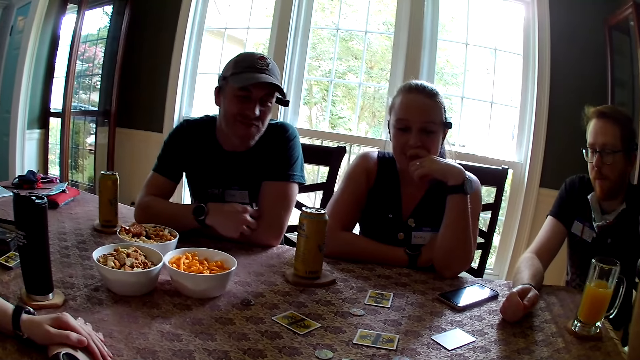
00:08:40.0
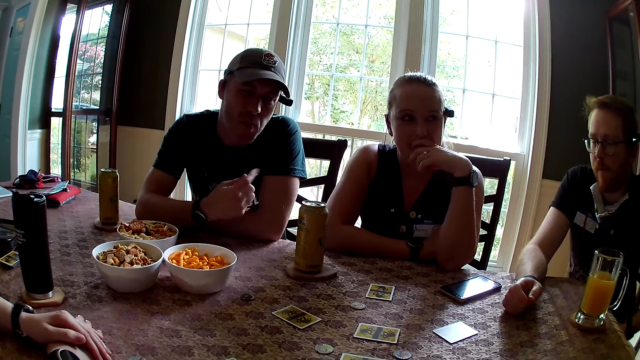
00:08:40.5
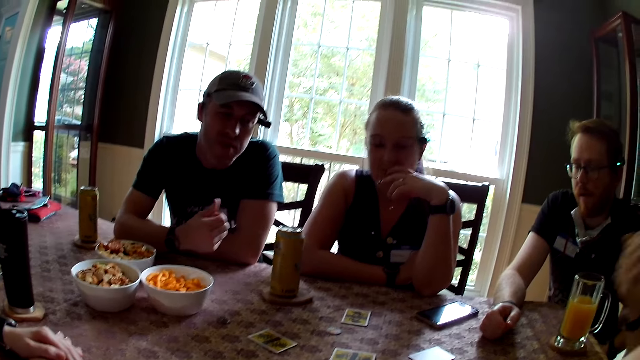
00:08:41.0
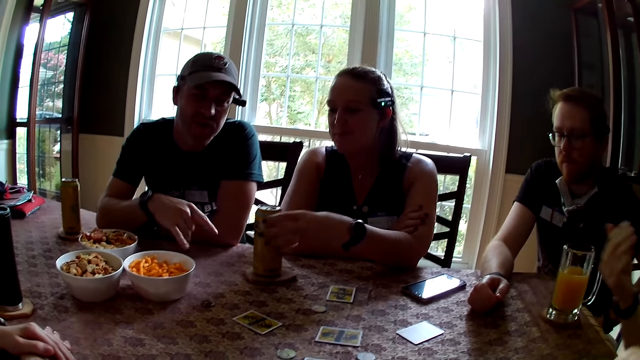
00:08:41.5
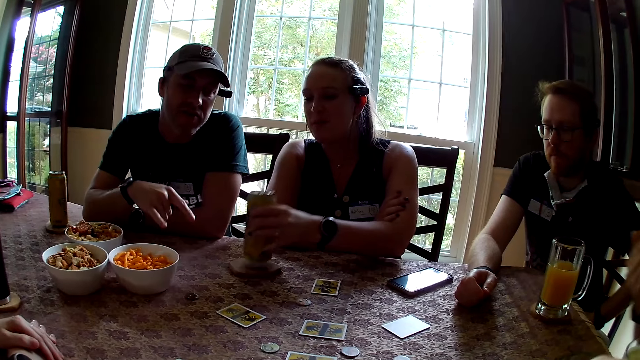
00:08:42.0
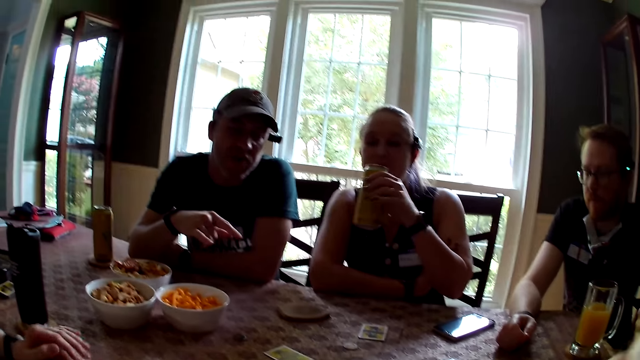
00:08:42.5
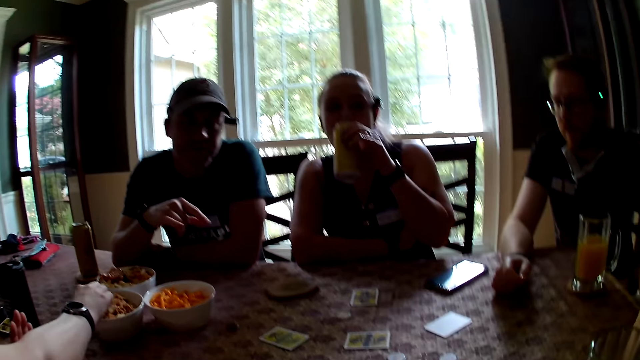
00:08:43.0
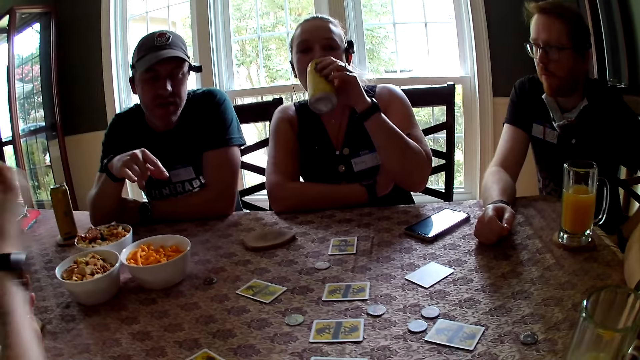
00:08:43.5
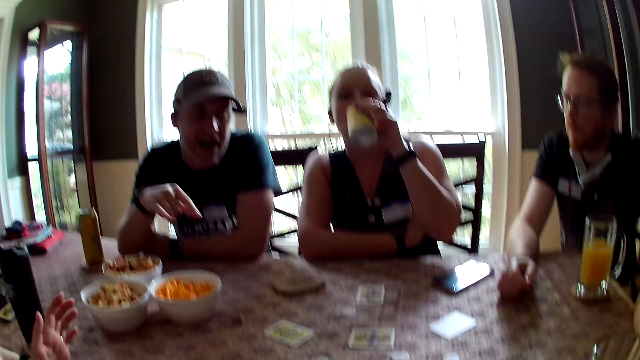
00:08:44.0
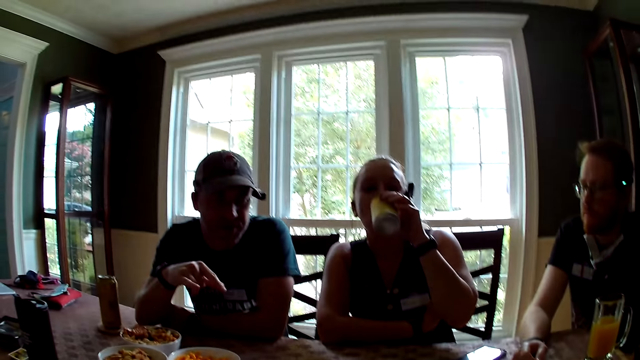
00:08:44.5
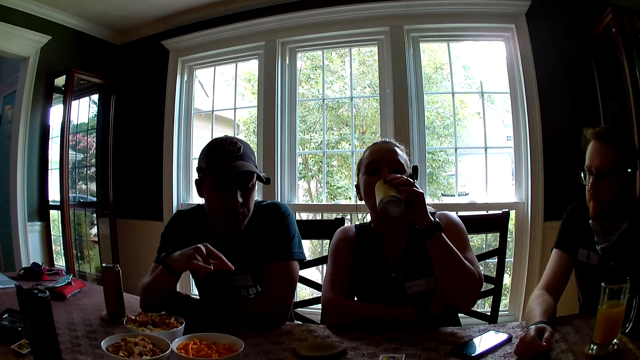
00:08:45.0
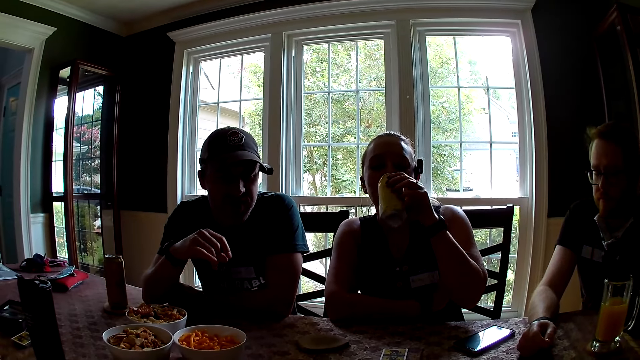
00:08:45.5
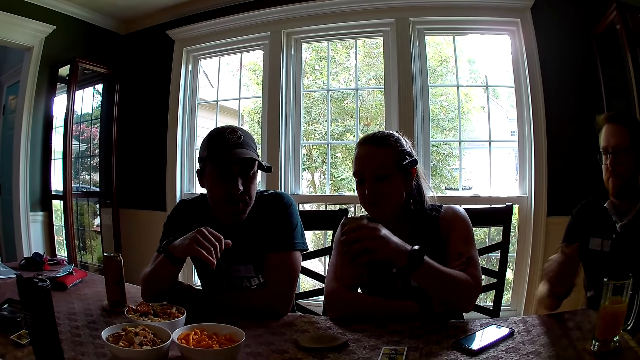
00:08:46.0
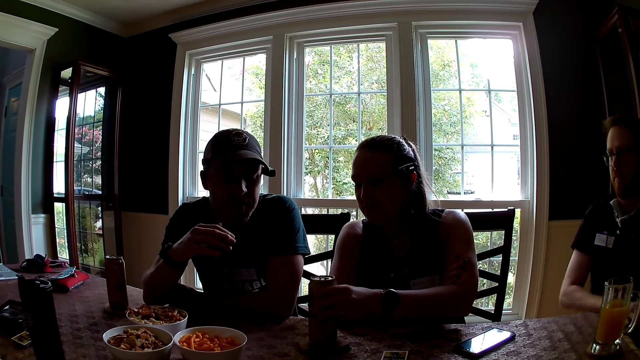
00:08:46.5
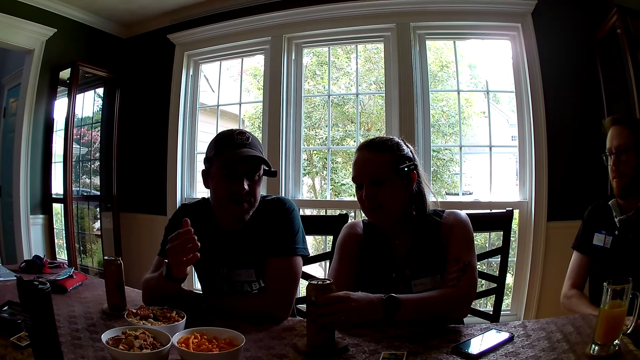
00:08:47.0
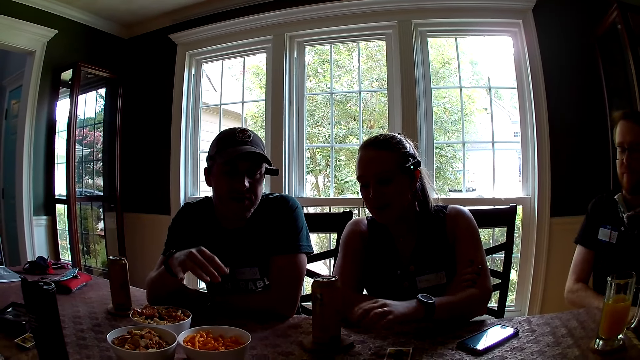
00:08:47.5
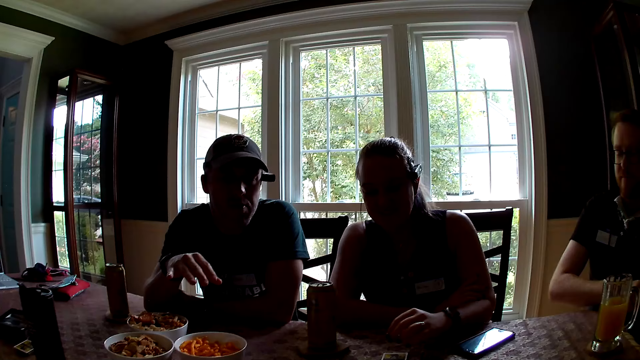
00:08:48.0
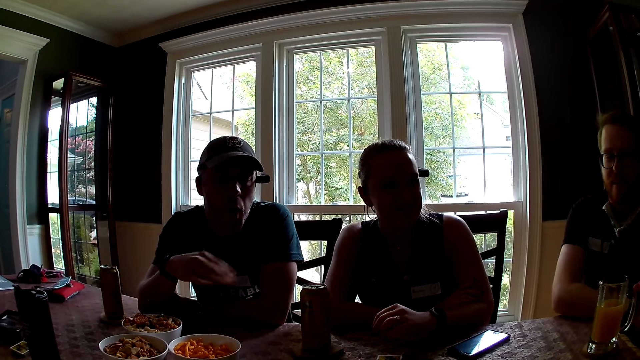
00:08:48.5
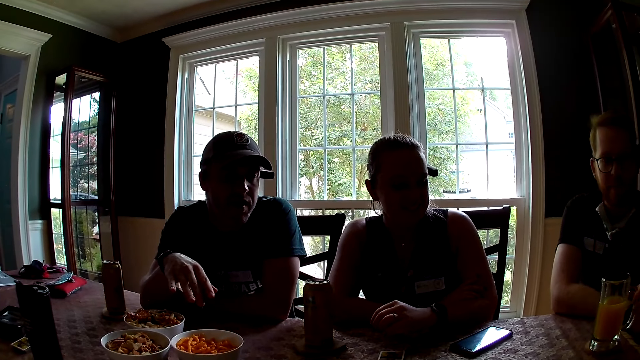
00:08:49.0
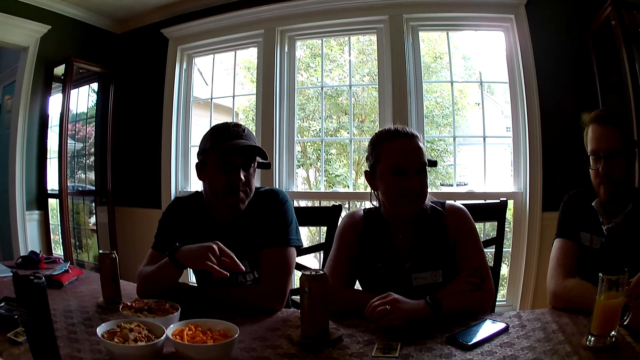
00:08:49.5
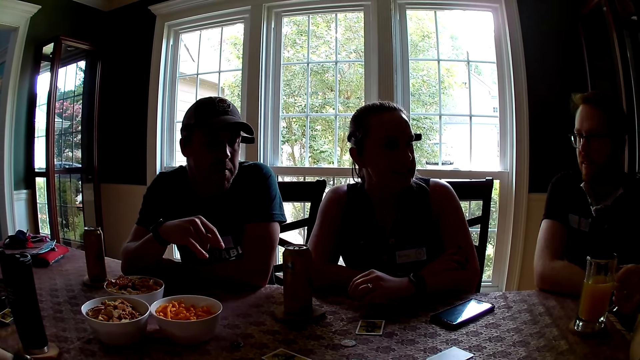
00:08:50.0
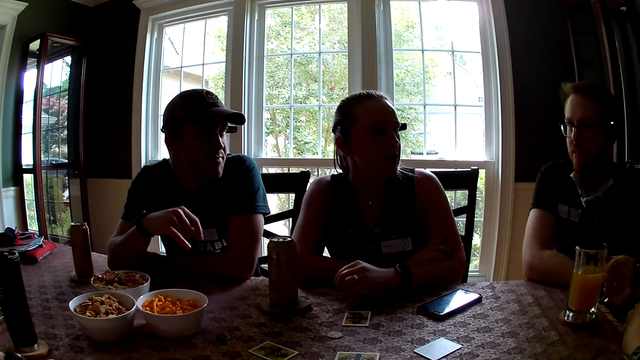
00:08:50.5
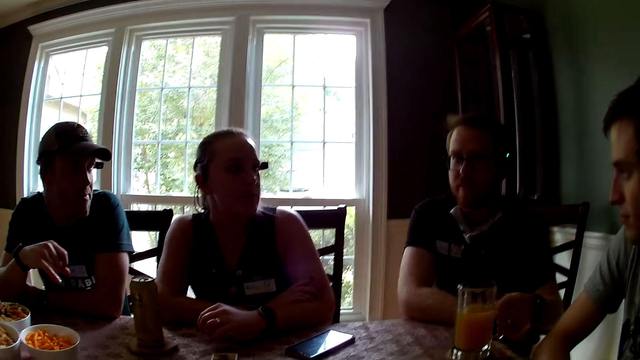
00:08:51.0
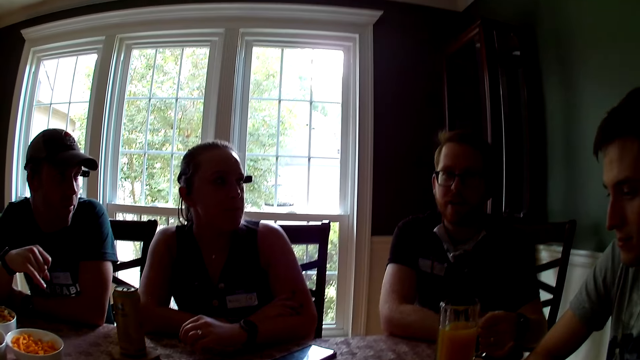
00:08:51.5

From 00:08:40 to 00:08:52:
A woman carries a soda from a coaster with her right hand. The woman drinks from the soda. A man speaks to the people at the table. The woman drops the soda on the coaster. The camera wearer, the woman and other persons speak to each other.

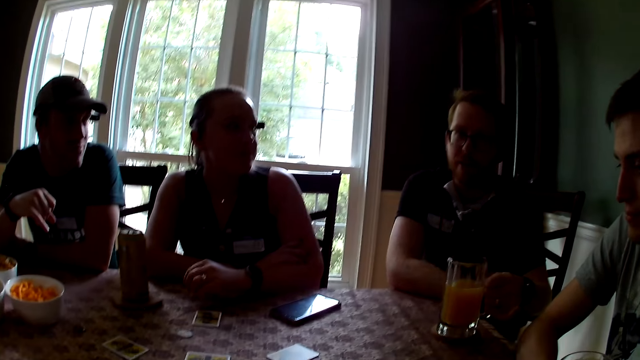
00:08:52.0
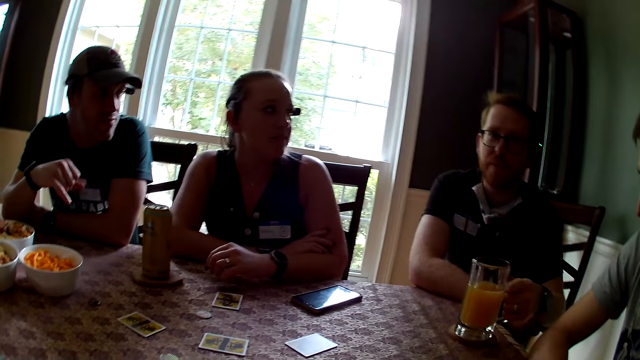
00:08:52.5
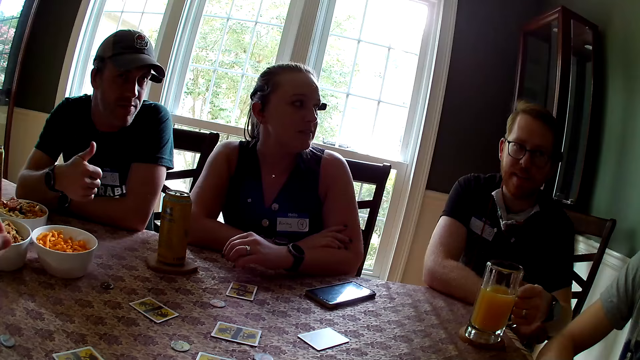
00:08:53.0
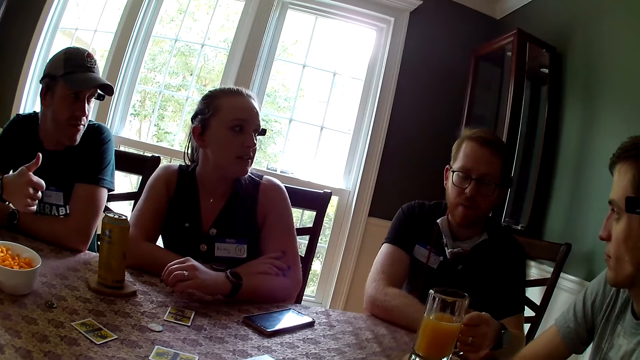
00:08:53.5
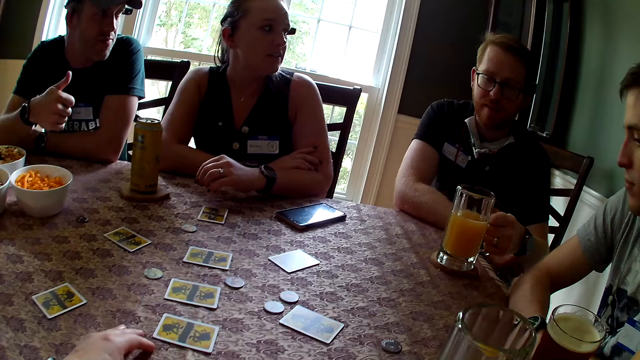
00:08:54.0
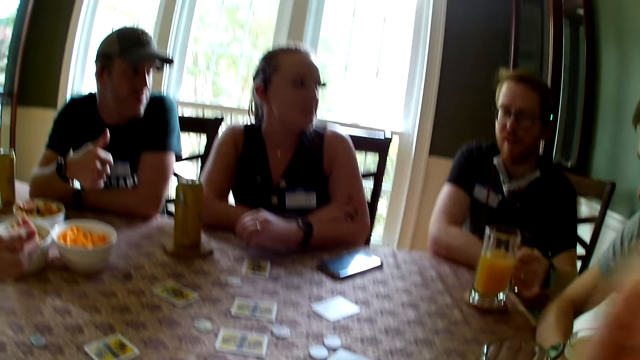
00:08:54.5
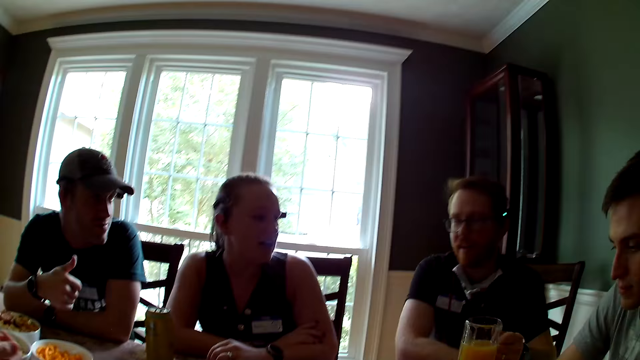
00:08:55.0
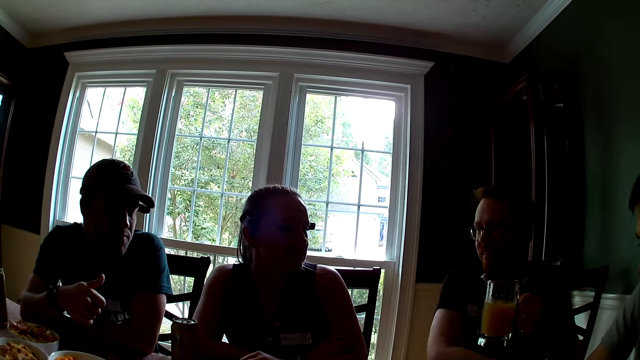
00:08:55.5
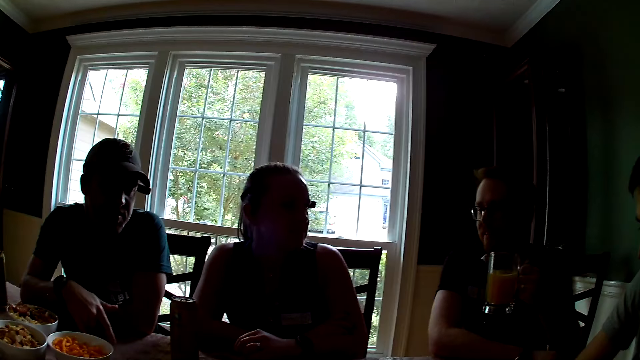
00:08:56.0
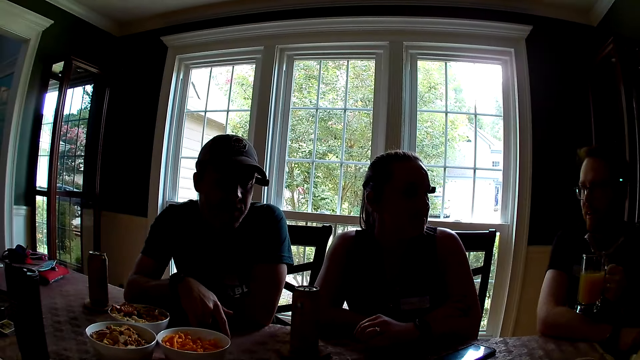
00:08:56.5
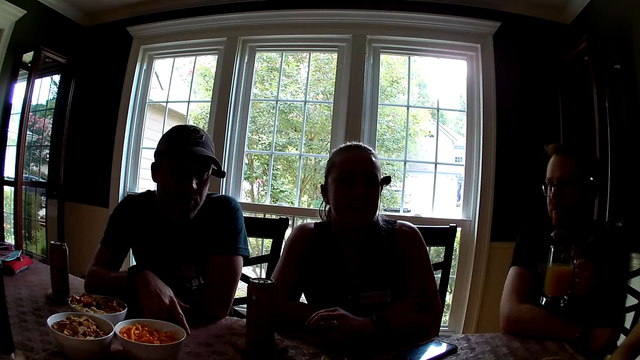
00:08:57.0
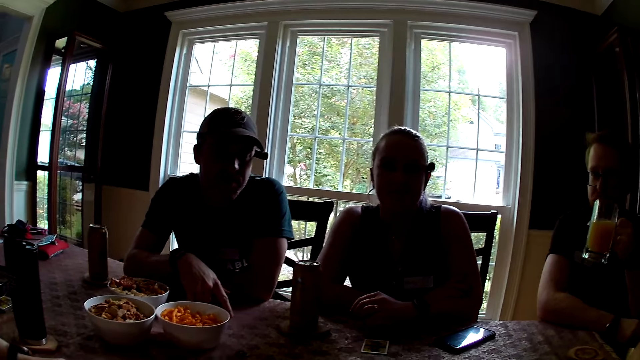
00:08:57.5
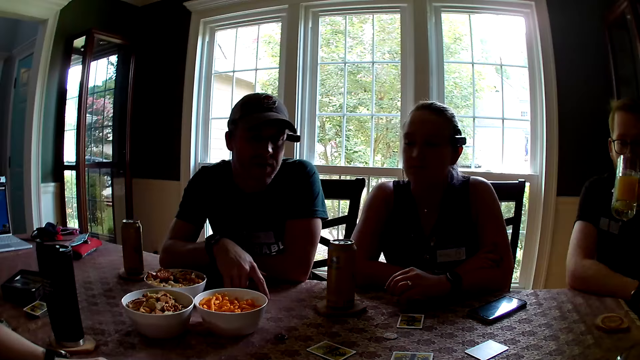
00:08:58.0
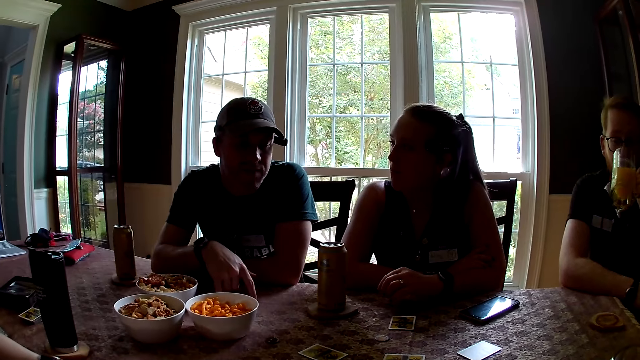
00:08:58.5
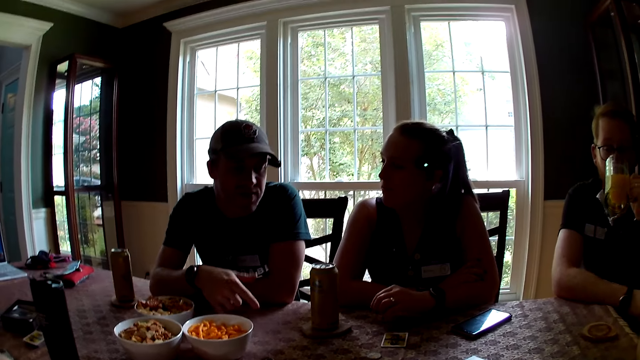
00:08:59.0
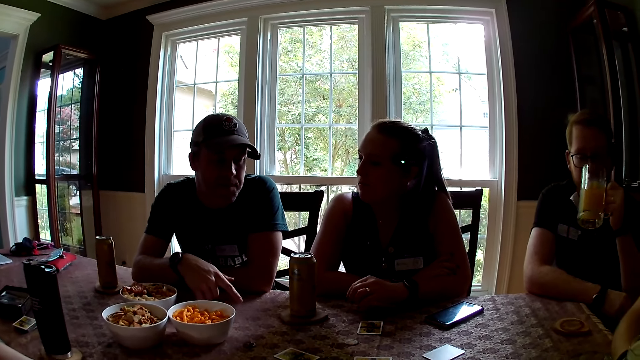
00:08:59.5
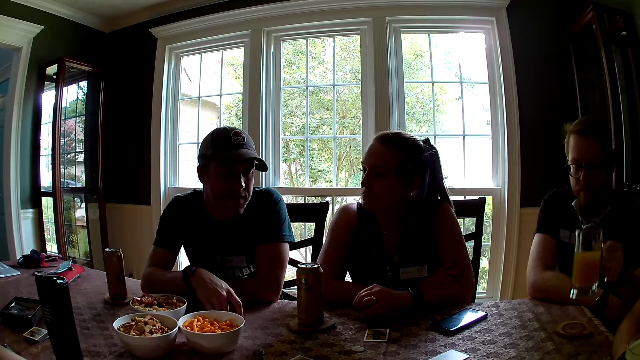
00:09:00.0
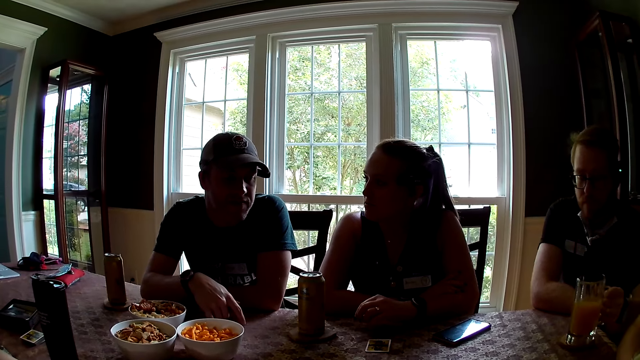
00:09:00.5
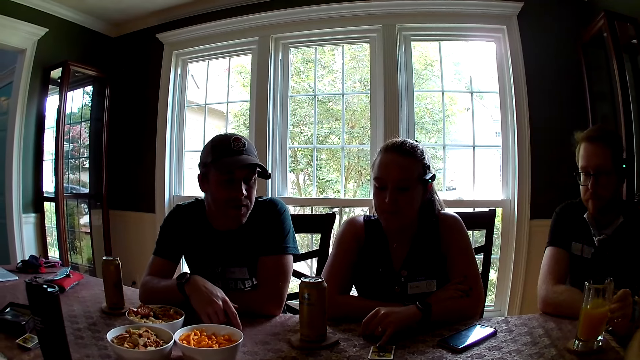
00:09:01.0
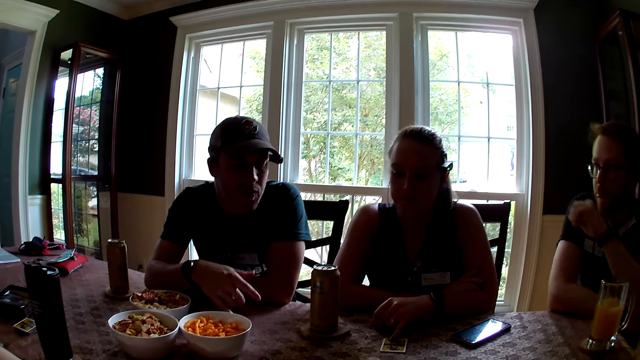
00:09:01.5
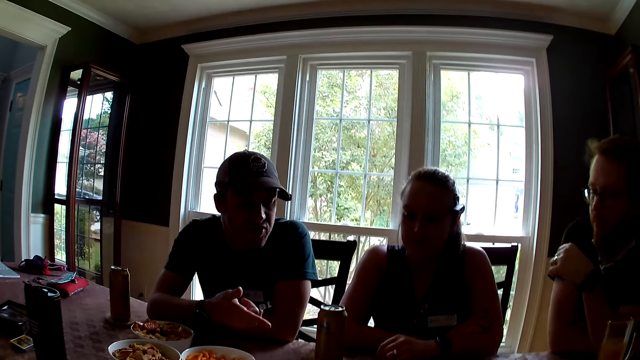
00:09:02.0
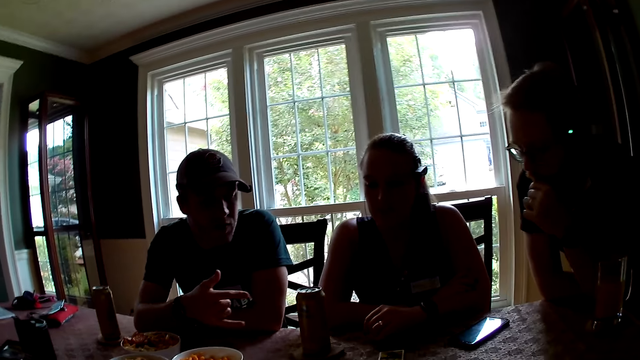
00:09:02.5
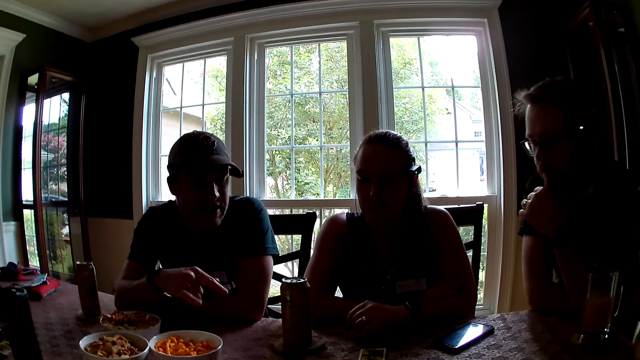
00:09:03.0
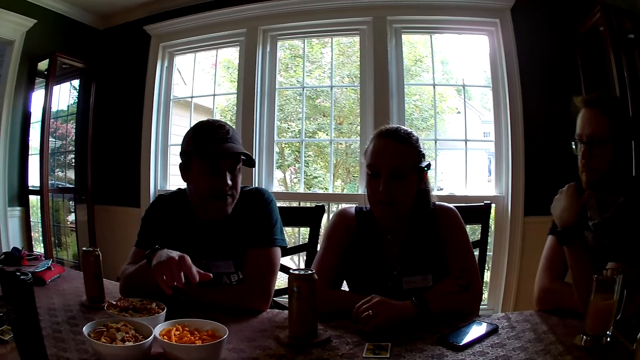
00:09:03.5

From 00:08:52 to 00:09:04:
A man carries a cup of juice from the table with his left hand. The man drinks. The man drops the cup of juice on the coaster. The camera wearer, the man and other persons speak to each other.
